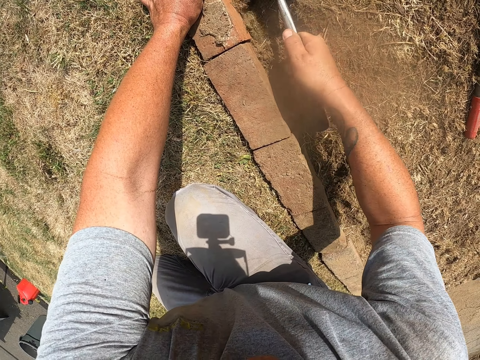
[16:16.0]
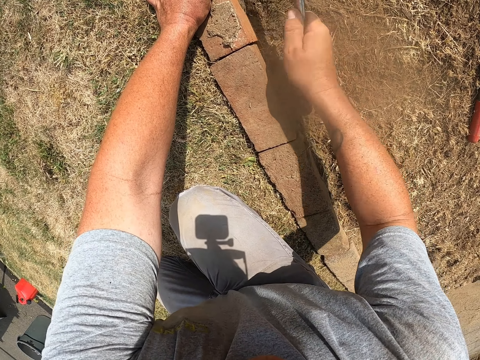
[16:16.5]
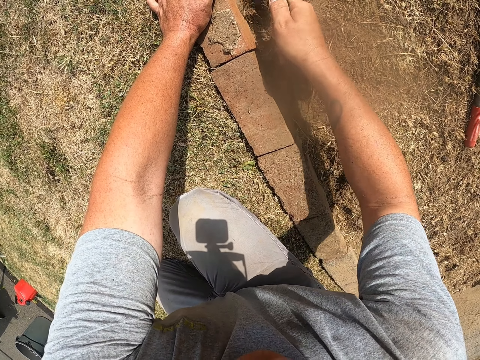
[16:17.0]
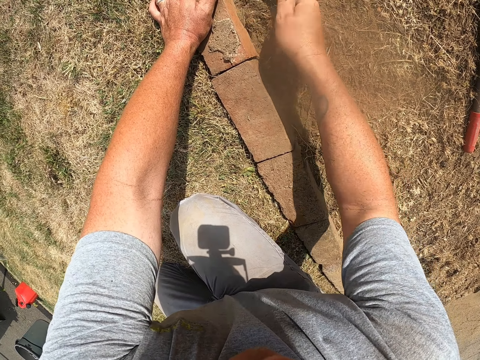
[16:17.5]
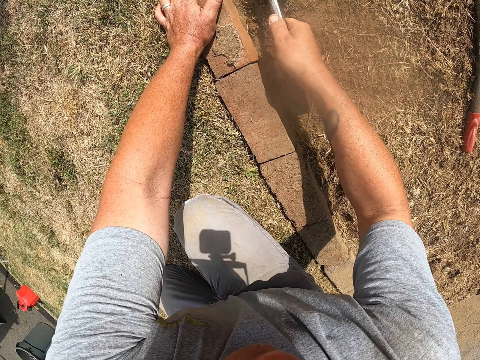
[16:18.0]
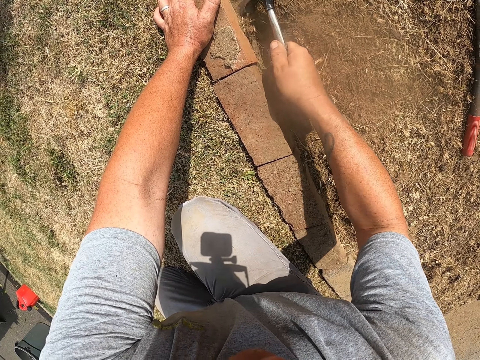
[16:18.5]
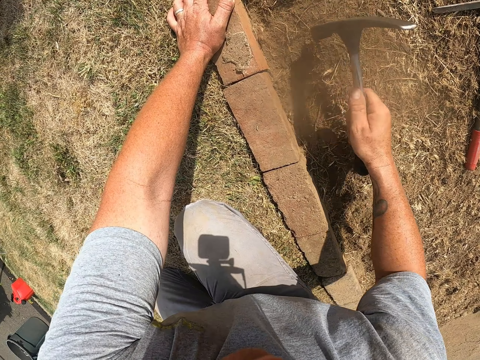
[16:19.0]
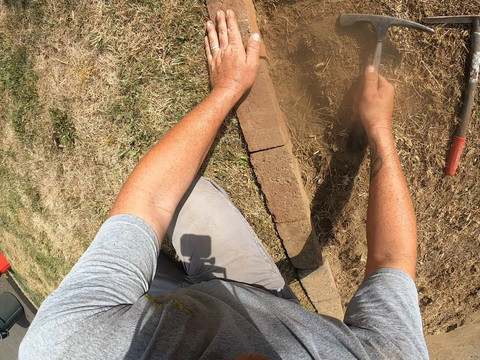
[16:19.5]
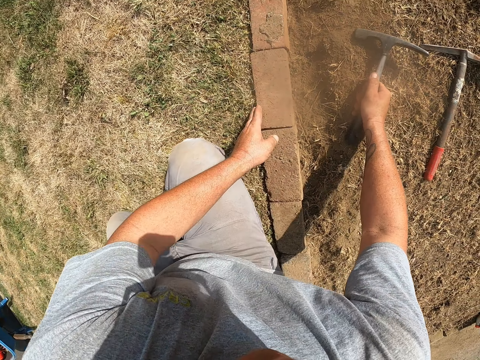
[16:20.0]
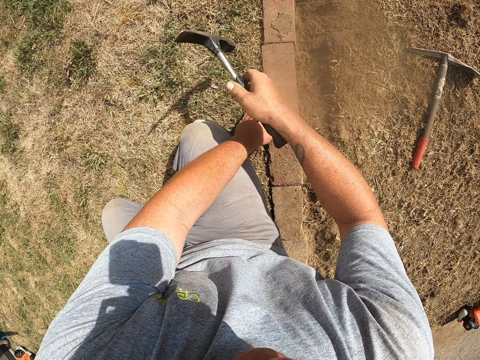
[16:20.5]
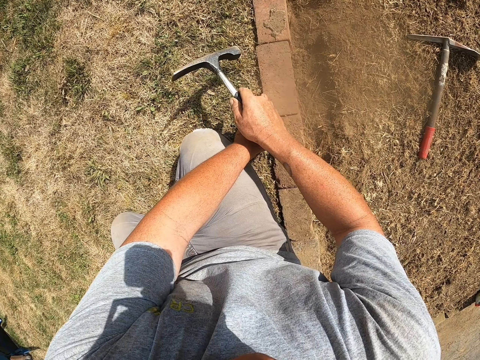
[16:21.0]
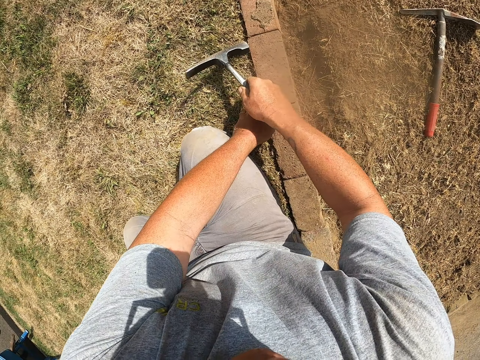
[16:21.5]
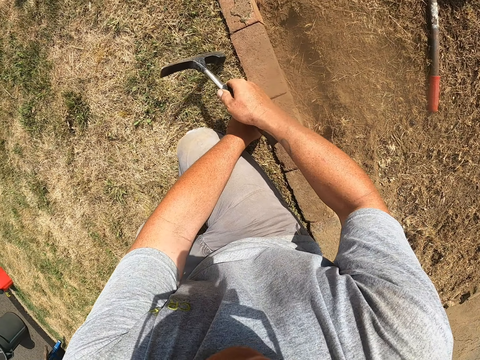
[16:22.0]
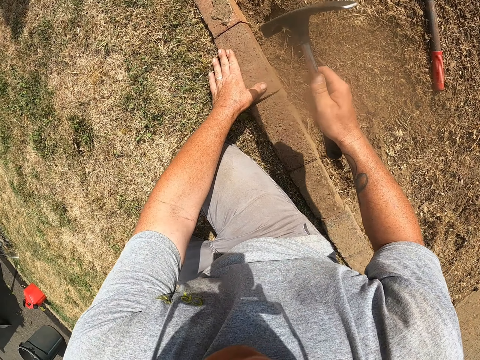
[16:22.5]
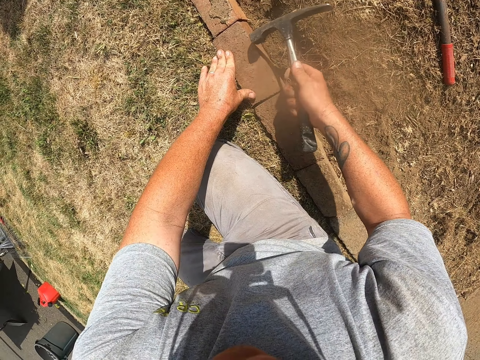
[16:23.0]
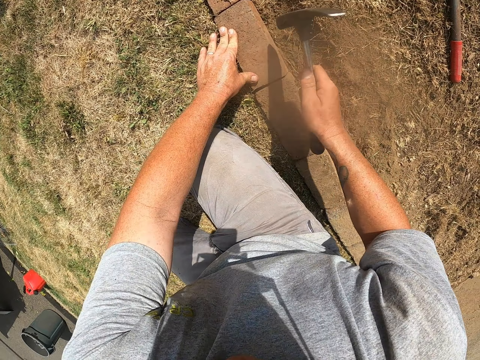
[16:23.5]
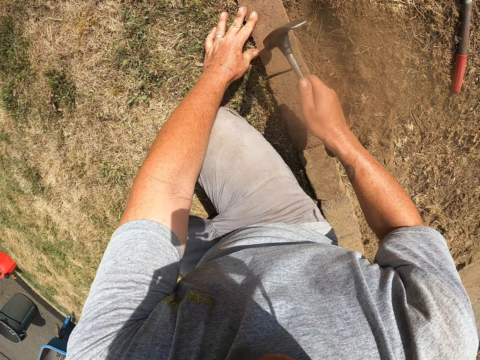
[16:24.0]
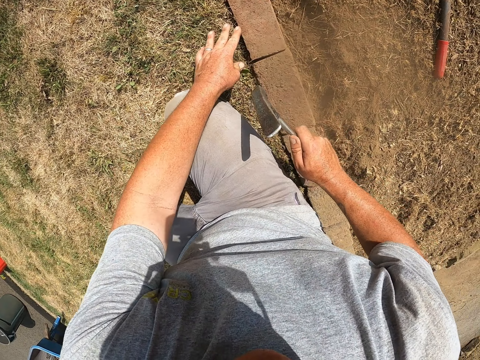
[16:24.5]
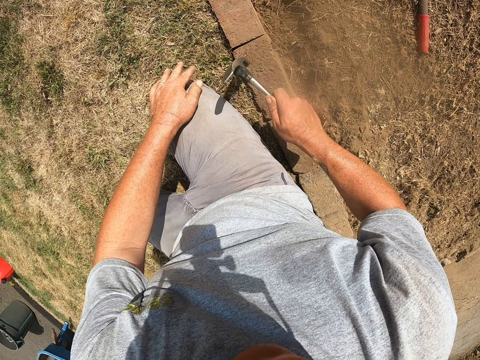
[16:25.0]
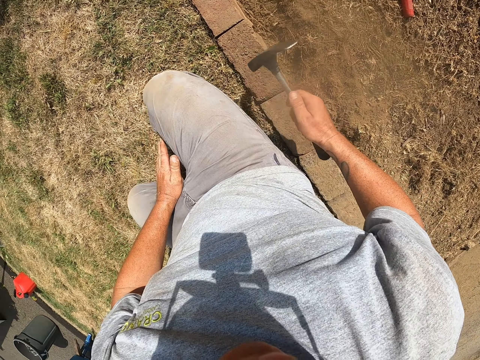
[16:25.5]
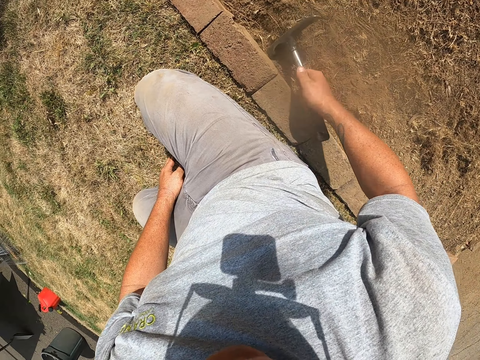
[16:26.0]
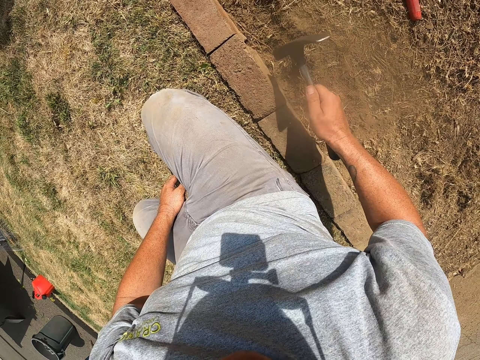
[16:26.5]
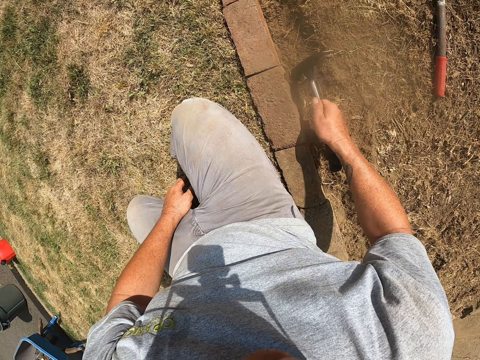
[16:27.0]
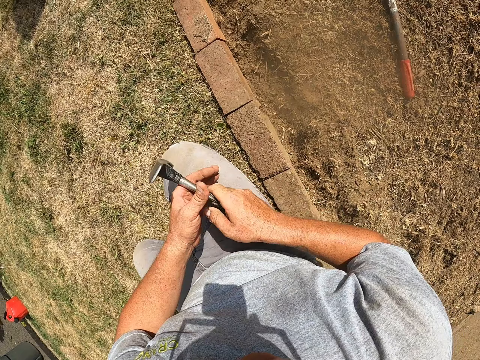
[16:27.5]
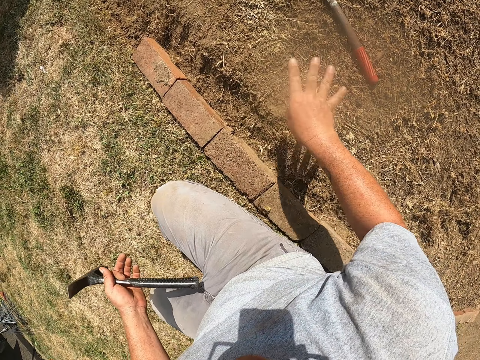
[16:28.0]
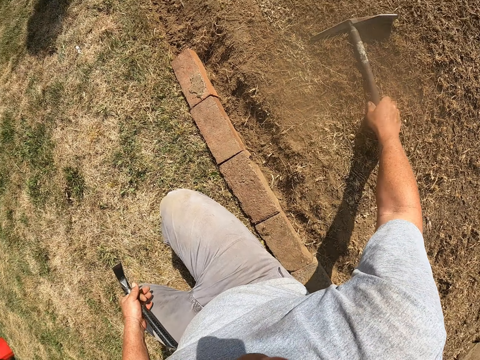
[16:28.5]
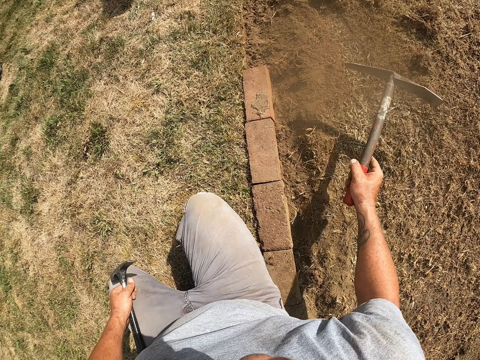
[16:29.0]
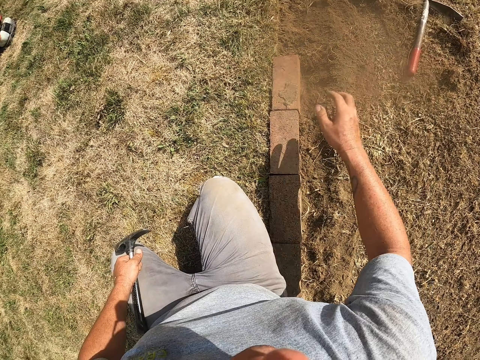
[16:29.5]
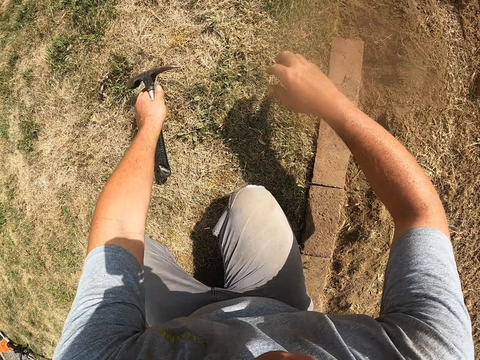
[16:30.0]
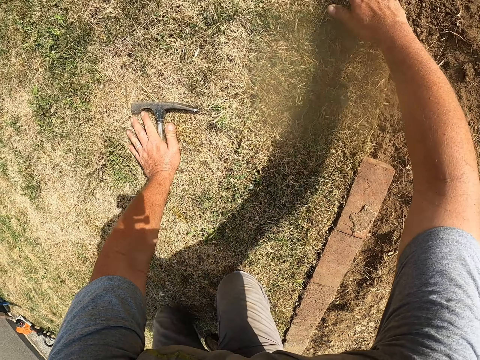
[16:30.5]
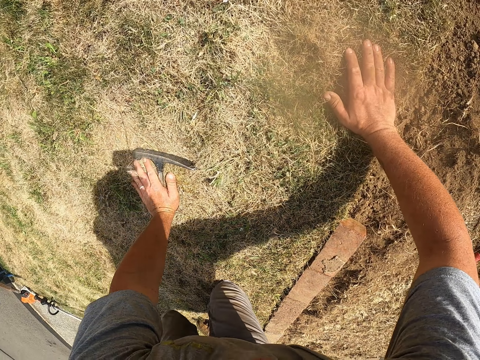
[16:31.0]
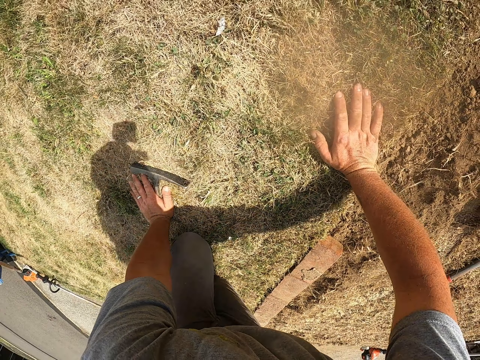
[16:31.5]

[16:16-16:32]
The camera wearer touches a brick. They hit the brick. They hold the brick. They hold a weeding tool or mattock. They pick up the weeding tool. They throw the mattock on the floor. They drop the weeding tool.

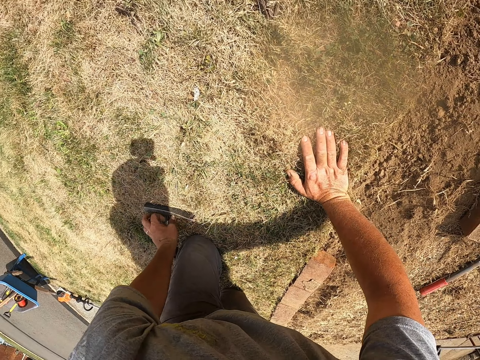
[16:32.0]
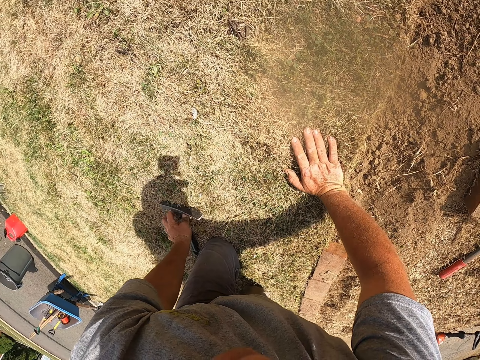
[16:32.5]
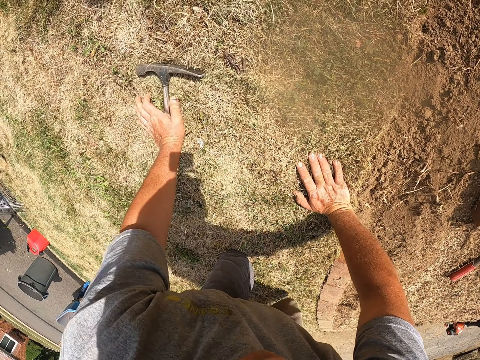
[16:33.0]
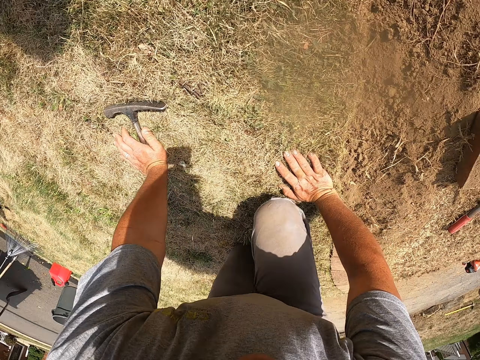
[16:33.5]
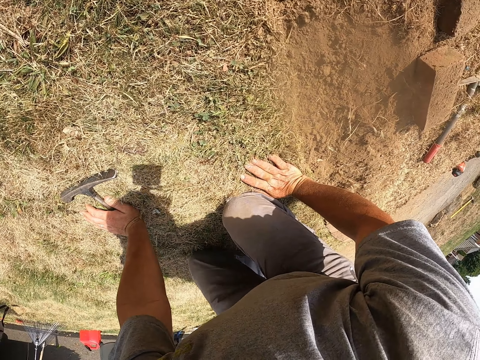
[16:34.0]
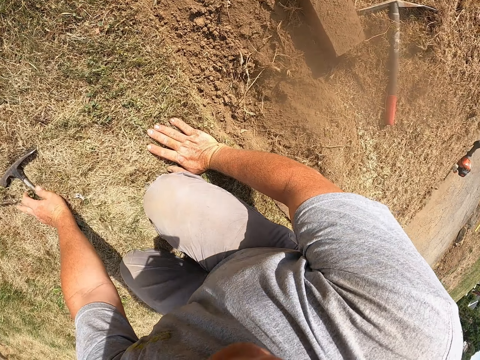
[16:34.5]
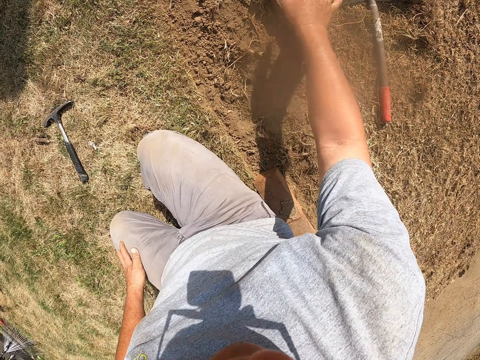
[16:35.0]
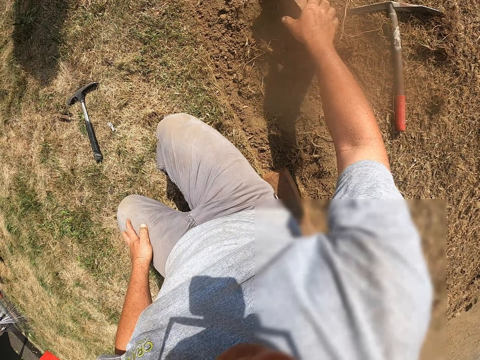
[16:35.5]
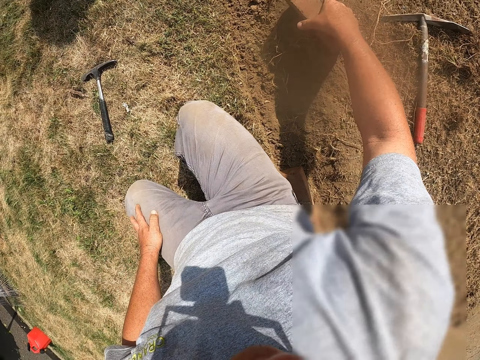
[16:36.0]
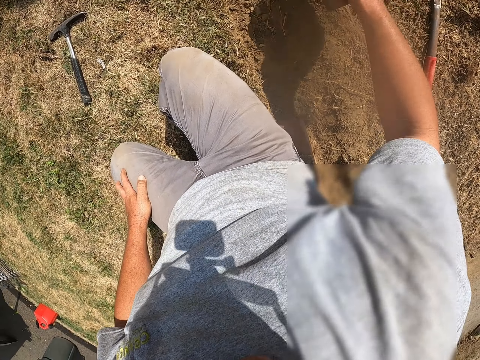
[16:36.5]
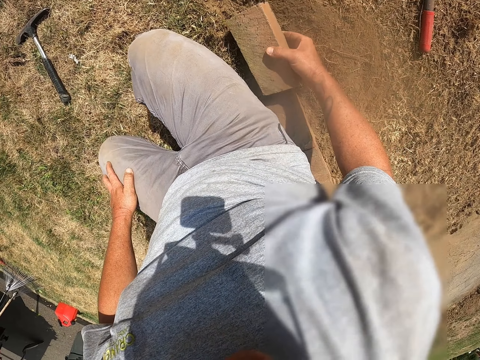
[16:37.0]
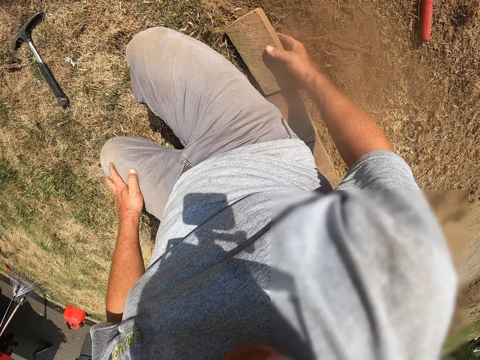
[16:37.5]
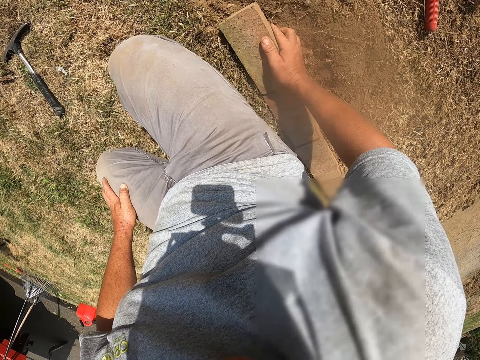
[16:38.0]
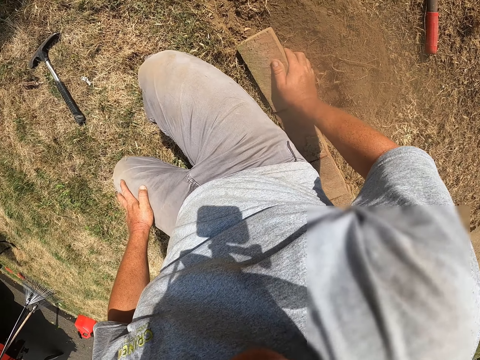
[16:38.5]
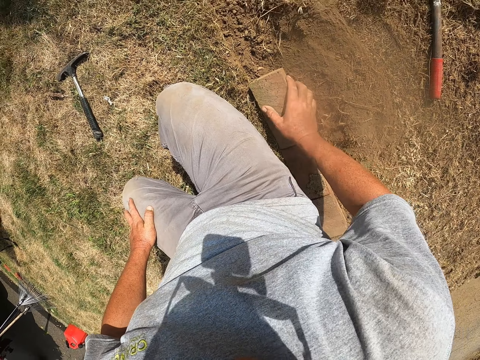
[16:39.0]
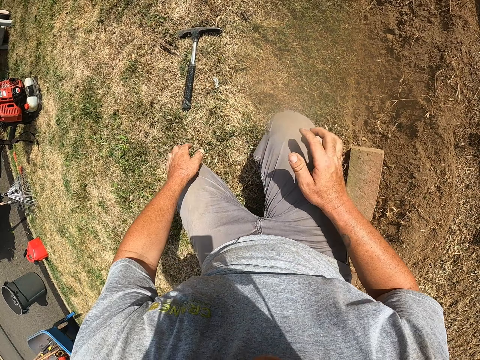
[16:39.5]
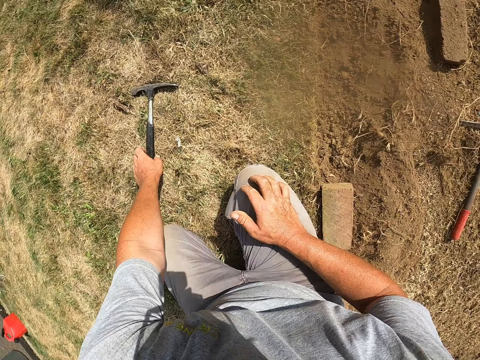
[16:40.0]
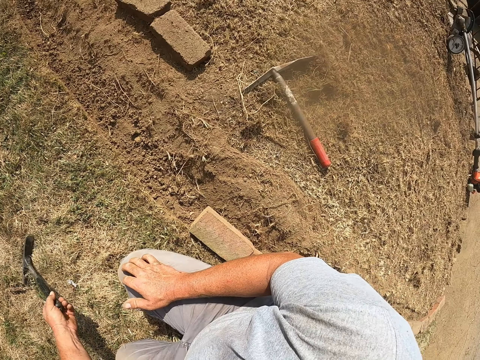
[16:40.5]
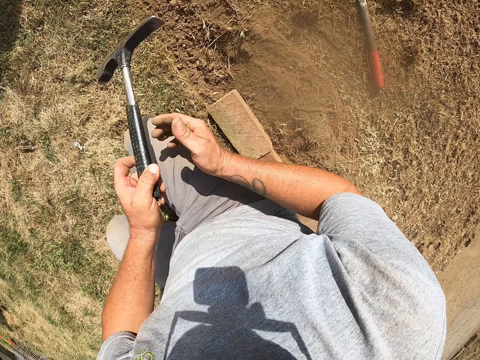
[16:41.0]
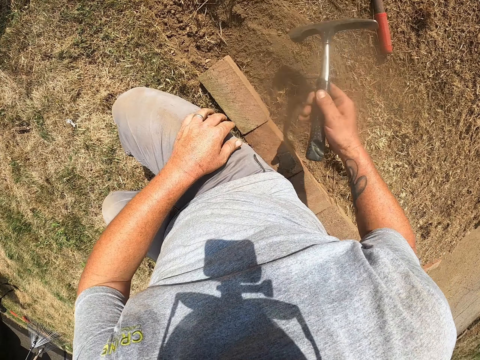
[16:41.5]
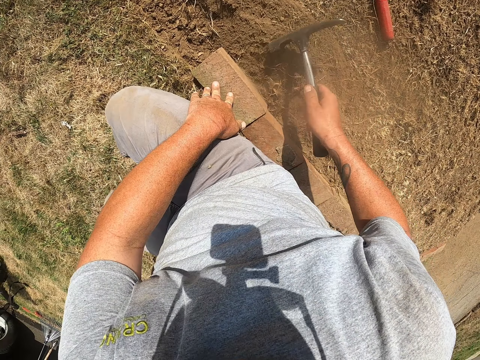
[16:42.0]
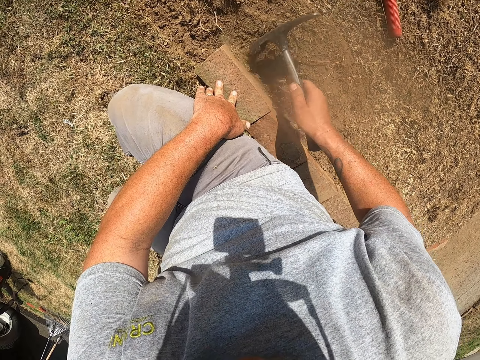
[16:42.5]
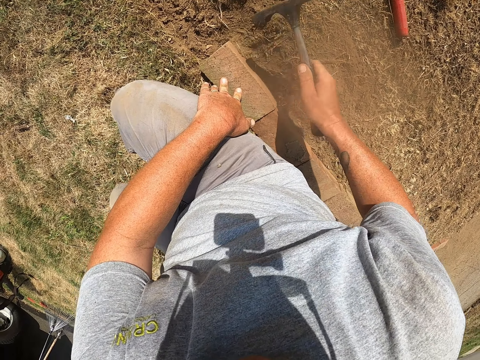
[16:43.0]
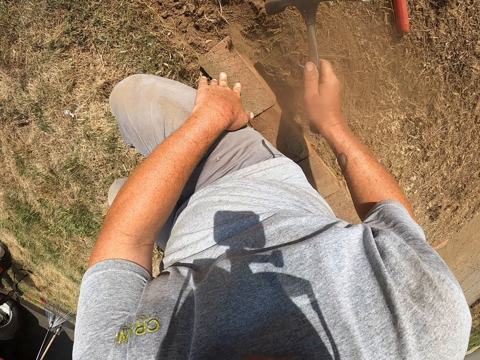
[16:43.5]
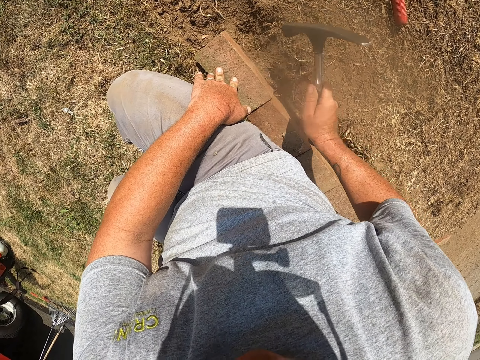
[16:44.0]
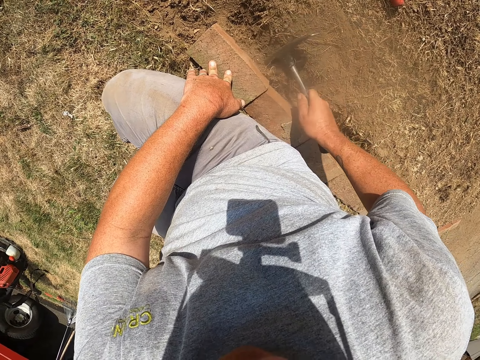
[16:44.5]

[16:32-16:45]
The camera wearer moves forward. He picks up a weeding tool or mattock and drops the weeding tool. He picks up a brick with his right hand. He lays the brick on the ground. He picks up the mattock on the floor. He holds the weeding tool. He hits the brick with the mattock on his right hand. He holds the brick. He digs the ground.
